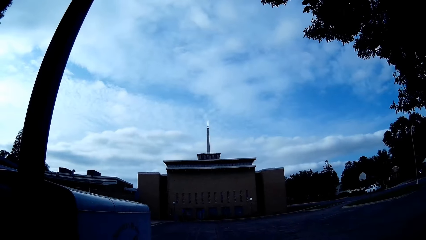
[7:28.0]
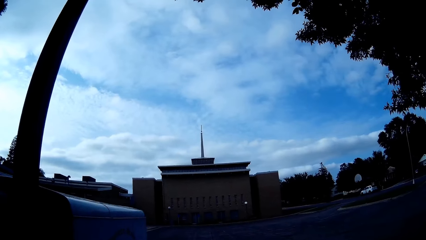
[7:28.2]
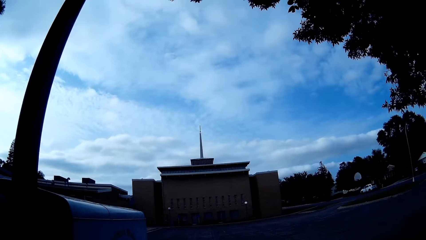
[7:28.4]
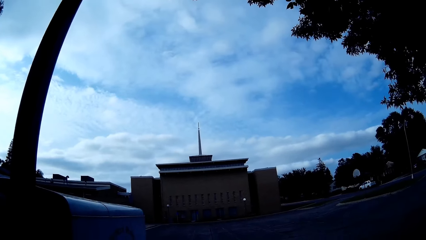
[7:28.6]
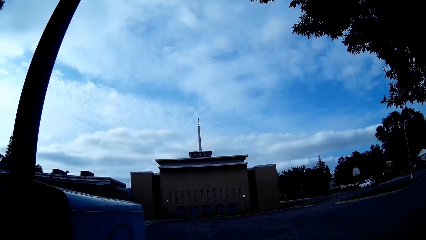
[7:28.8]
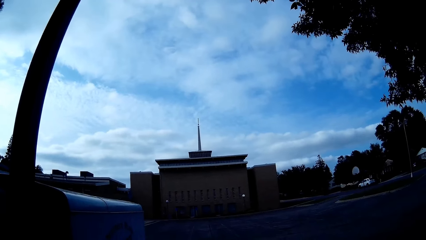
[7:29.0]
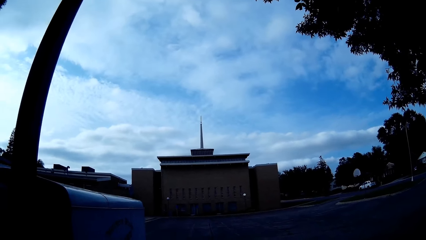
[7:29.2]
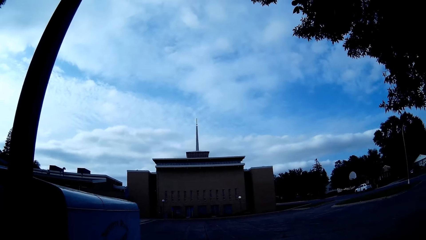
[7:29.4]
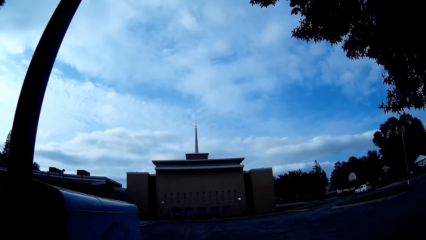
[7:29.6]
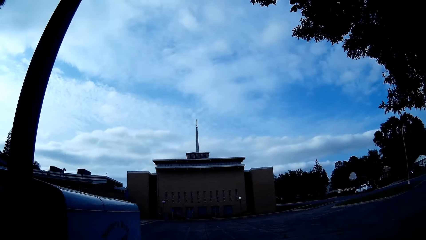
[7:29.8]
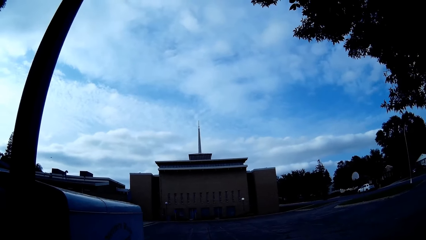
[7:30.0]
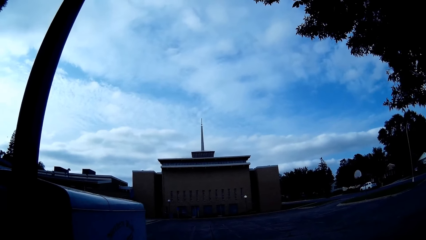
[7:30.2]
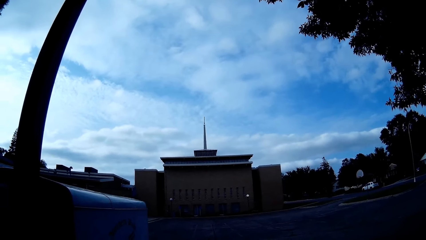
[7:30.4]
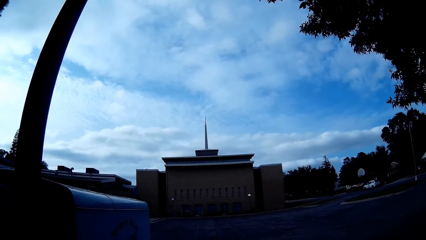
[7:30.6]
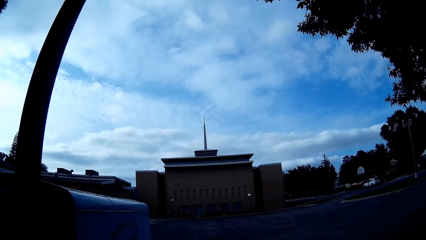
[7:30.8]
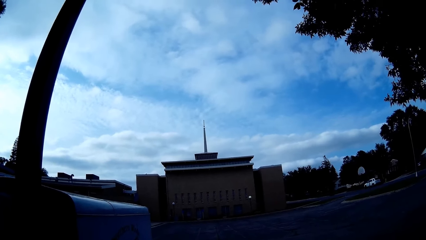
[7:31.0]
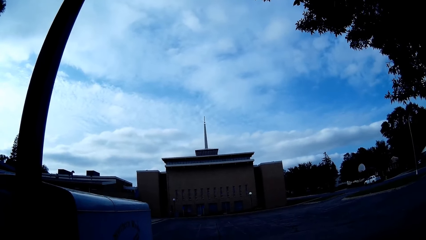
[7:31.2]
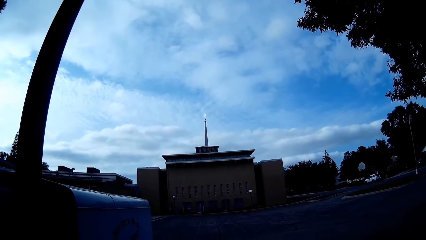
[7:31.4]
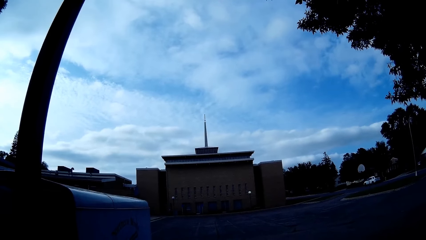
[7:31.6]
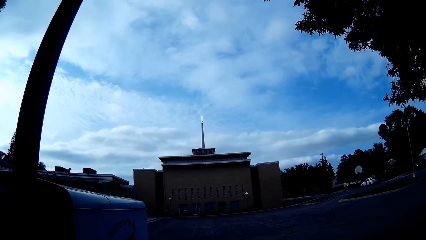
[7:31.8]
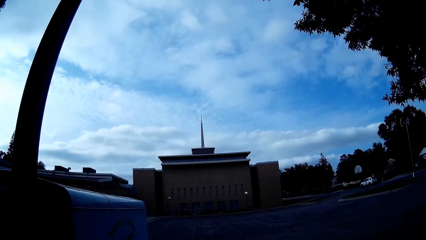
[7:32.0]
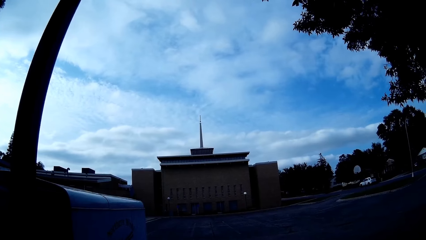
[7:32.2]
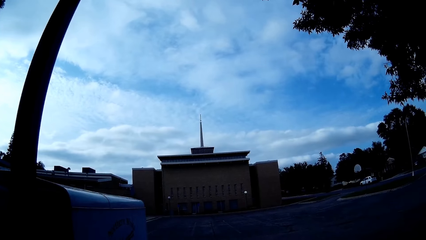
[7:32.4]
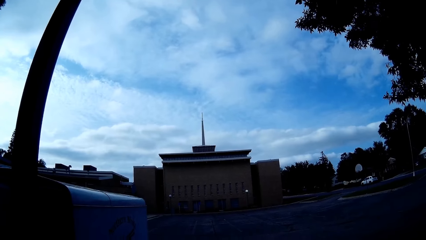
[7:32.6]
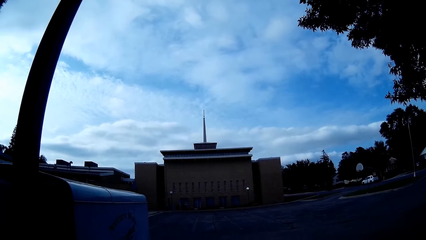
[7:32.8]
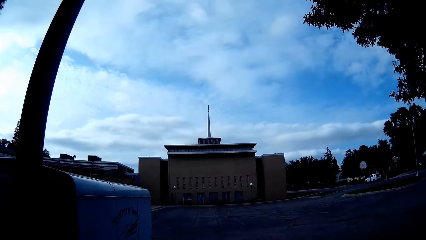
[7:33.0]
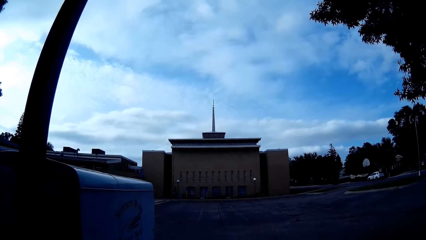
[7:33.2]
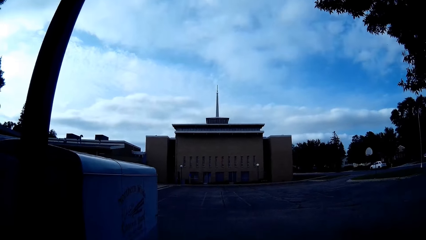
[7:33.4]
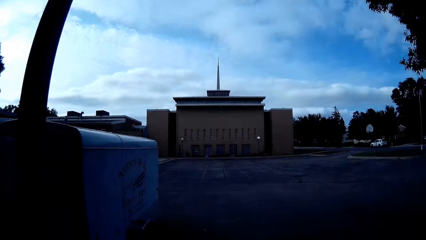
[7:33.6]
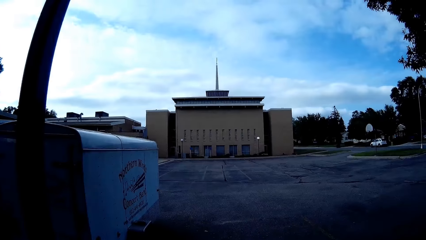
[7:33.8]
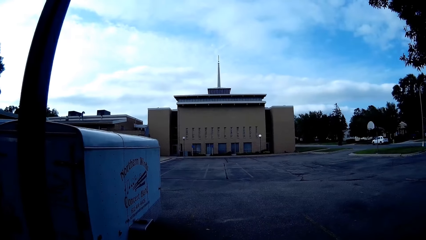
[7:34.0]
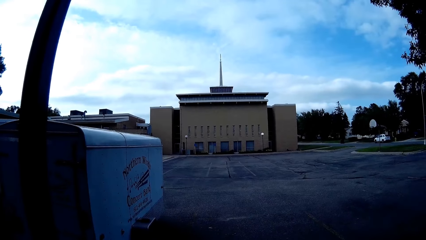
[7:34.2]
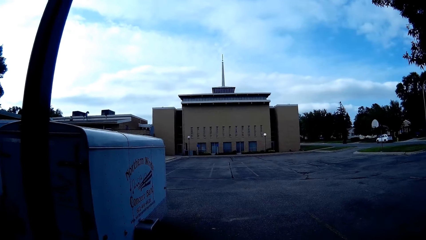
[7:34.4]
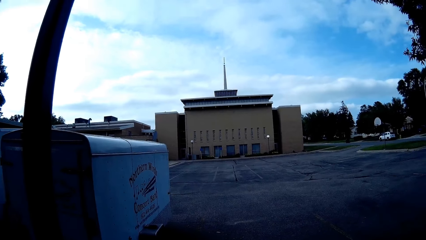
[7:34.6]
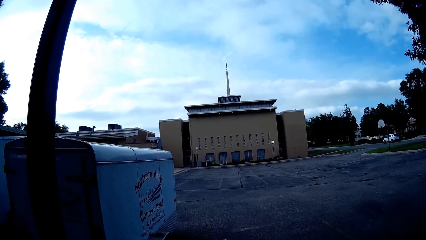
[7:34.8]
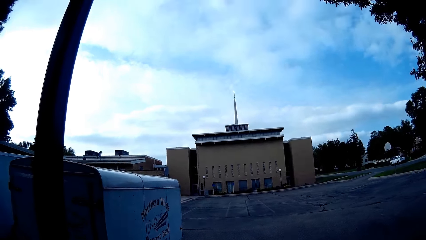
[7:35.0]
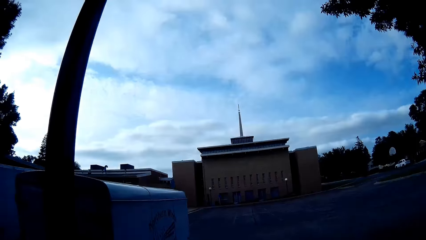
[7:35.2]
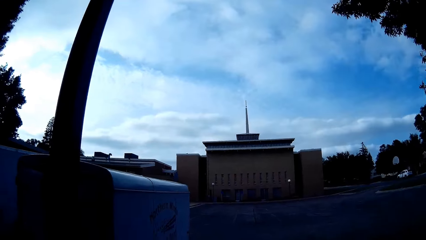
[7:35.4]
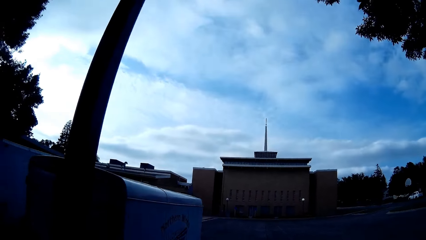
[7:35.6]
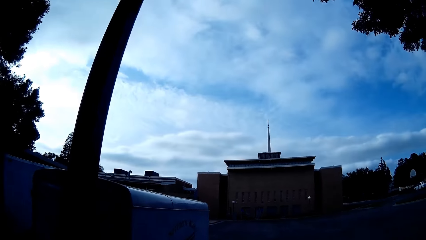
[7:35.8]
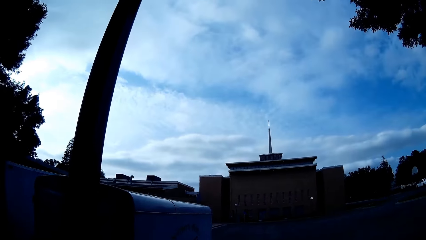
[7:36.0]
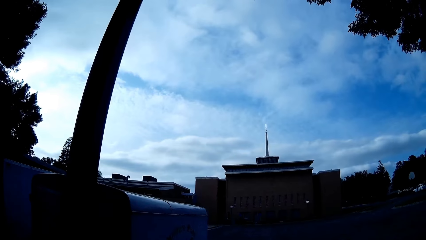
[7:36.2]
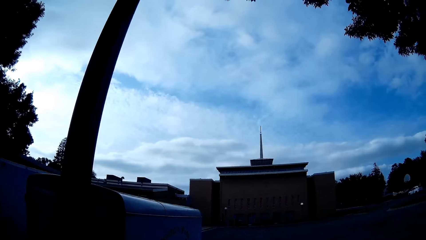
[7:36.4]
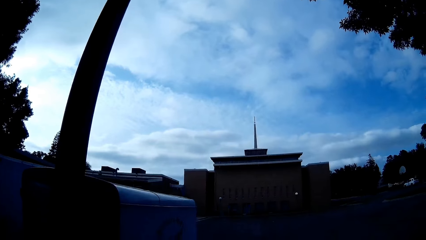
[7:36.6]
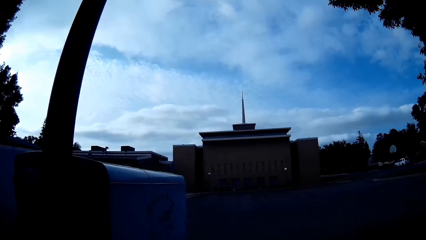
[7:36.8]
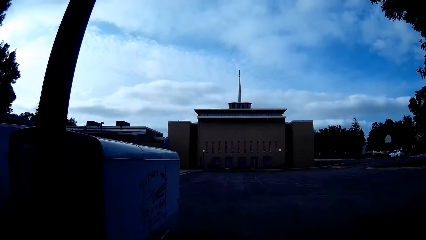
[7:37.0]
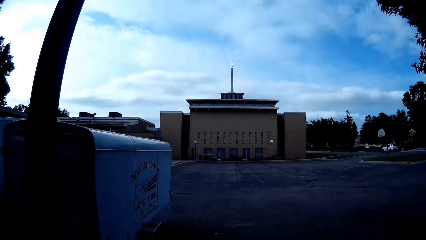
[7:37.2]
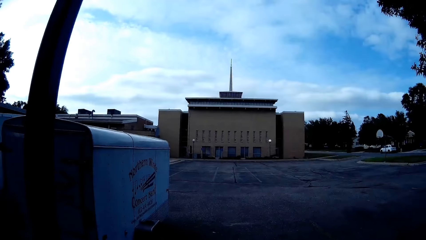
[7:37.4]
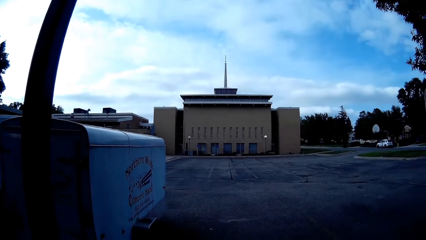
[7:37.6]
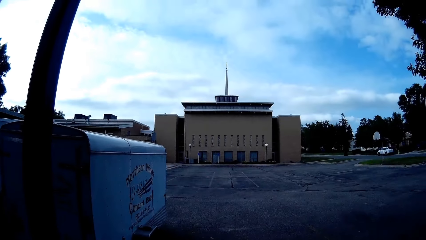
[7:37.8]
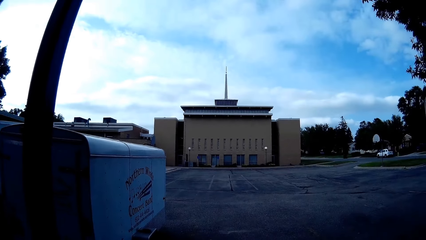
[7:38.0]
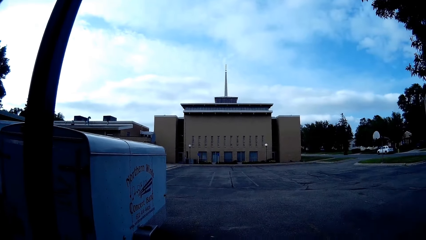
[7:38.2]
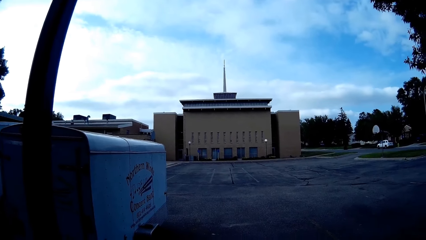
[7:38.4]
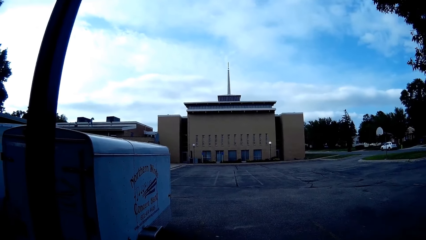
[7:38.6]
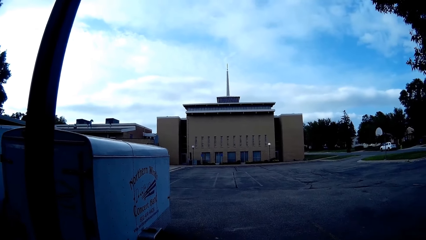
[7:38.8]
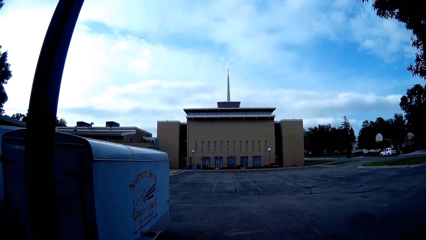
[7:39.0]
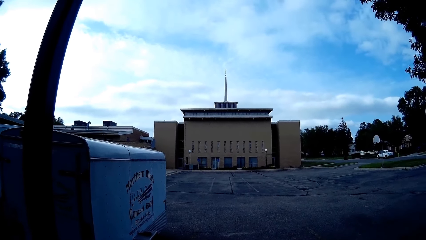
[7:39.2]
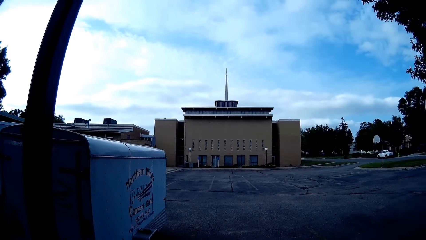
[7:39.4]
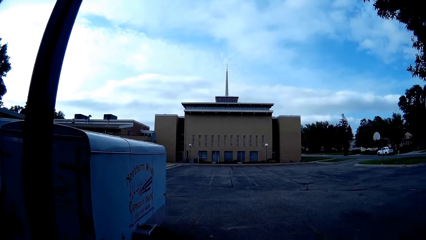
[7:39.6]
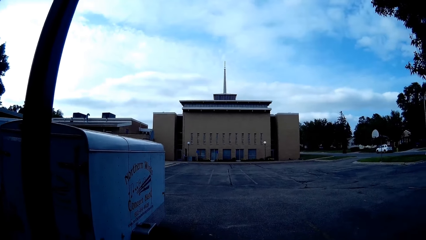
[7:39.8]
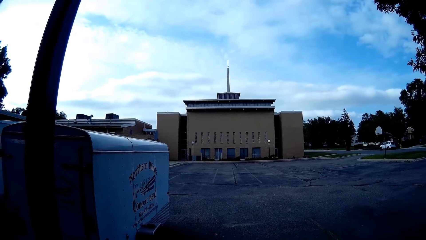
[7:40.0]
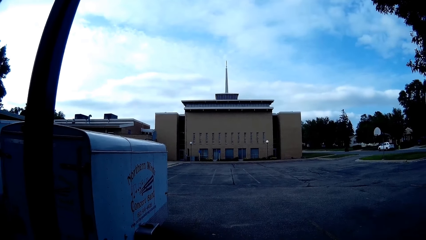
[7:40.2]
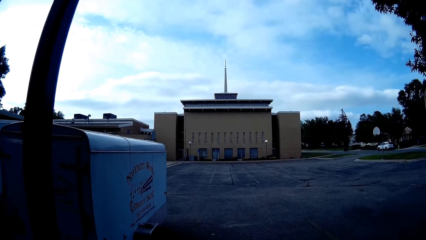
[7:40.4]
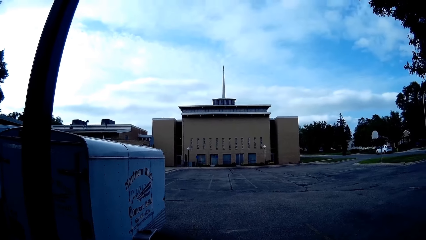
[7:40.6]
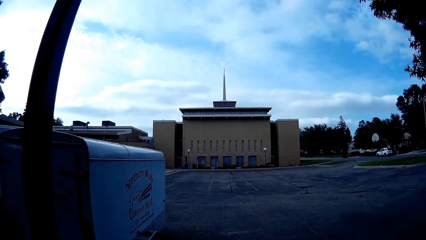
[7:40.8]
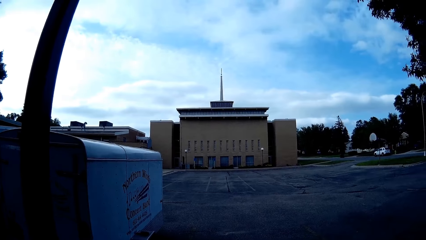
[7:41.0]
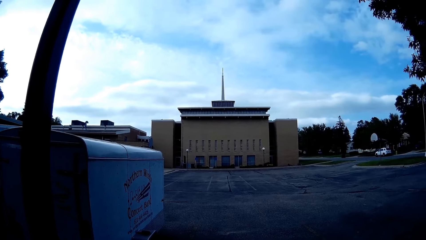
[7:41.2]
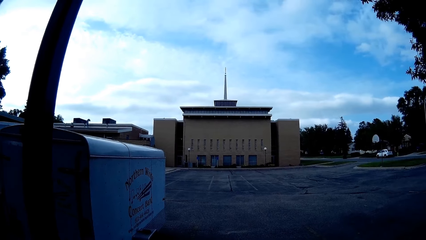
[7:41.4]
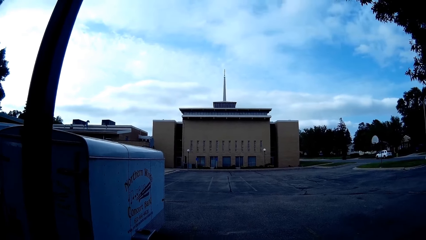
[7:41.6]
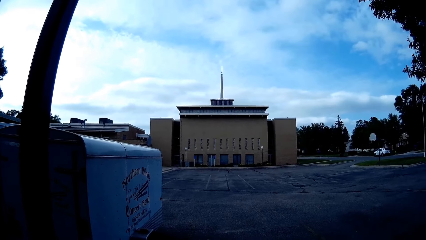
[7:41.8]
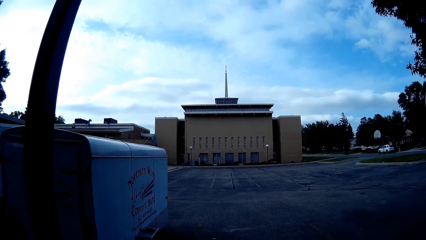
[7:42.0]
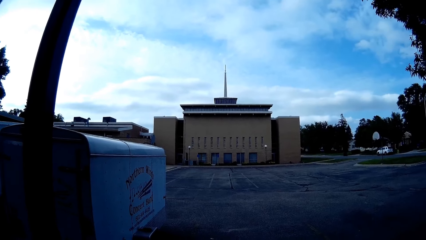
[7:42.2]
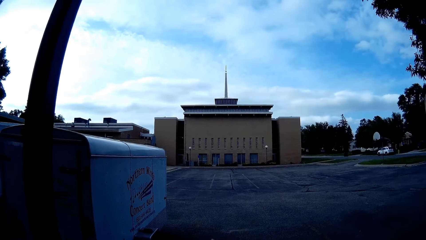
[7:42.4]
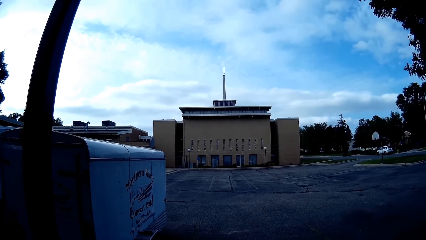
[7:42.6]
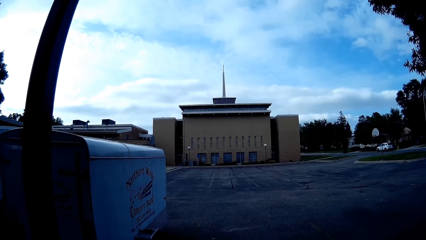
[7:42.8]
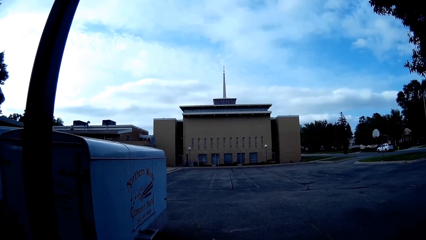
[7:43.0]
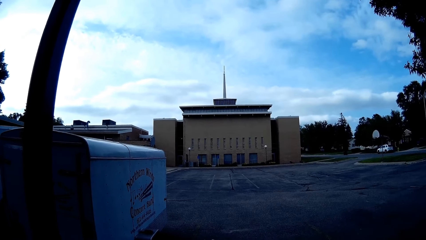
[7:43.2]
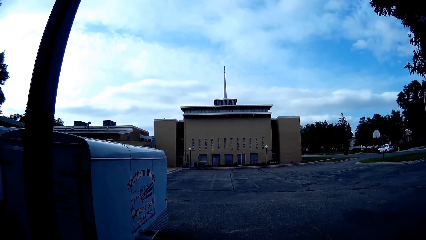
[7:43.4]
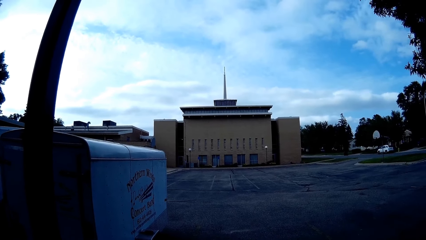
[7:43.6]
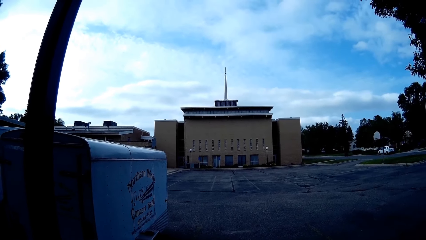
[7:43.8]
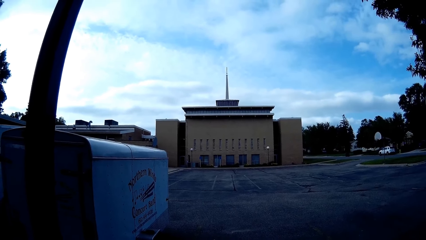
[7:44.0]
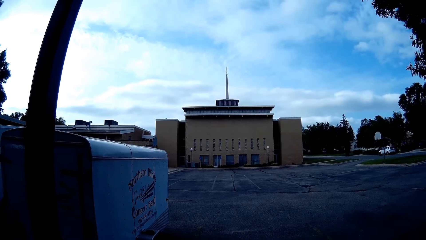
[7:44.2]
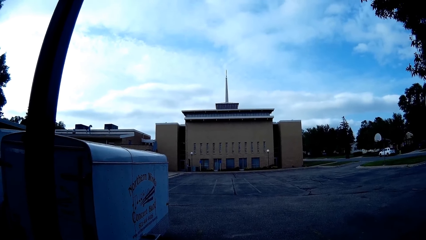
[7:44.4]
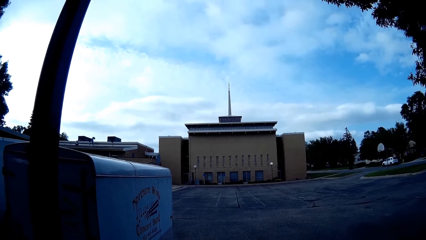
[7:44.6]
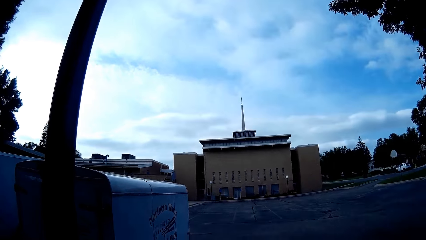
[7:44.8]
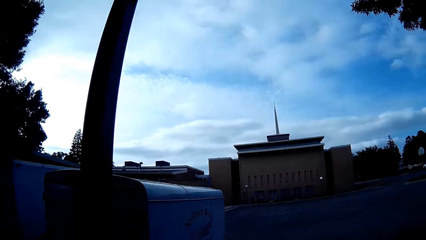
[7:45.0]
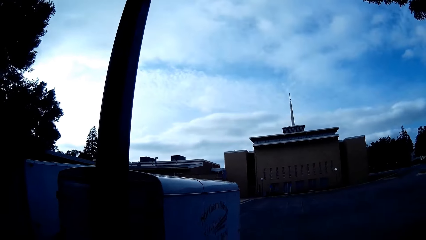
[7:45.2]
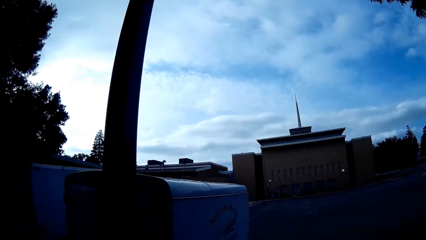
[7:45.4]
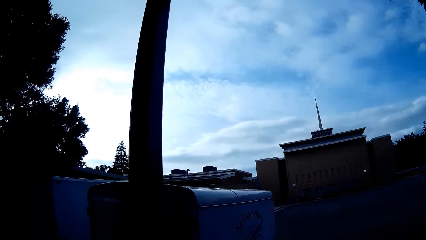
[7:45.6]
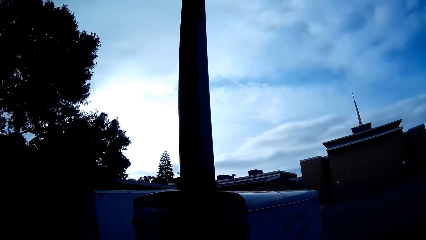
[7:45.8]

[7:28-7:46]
The camera wearer prays.
